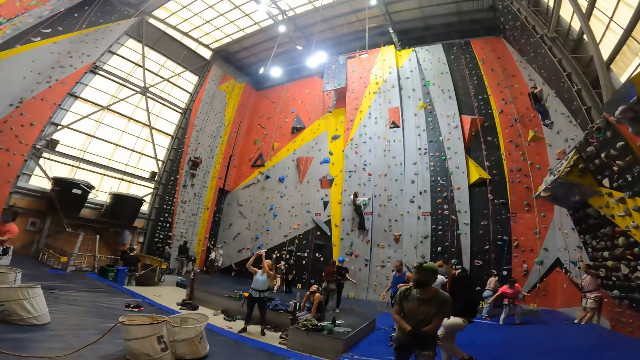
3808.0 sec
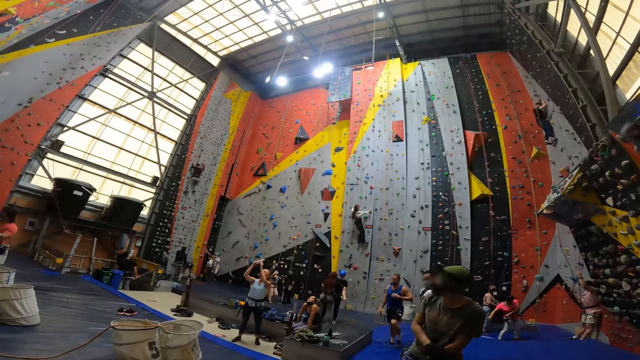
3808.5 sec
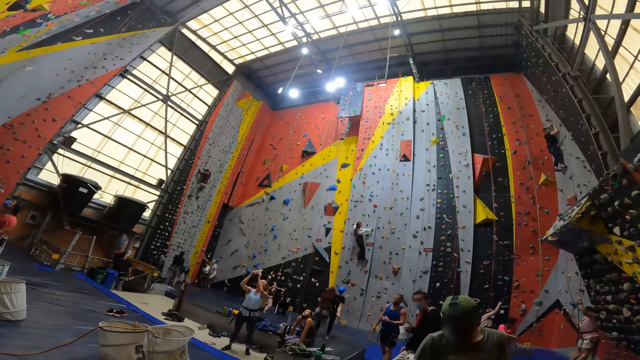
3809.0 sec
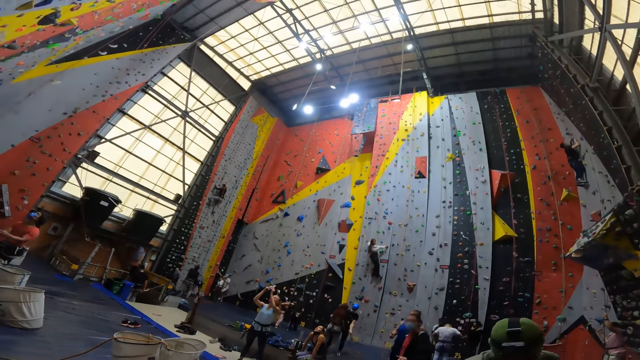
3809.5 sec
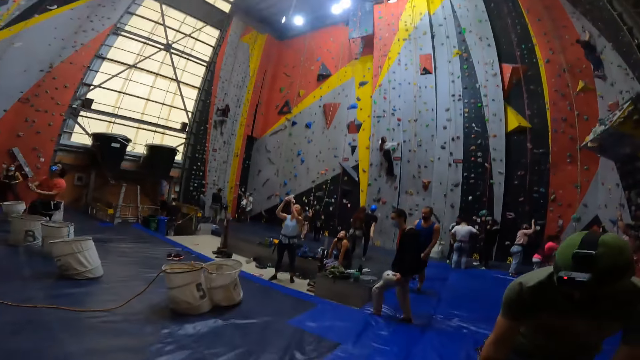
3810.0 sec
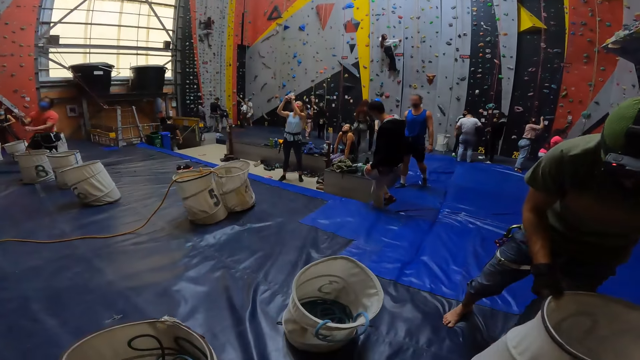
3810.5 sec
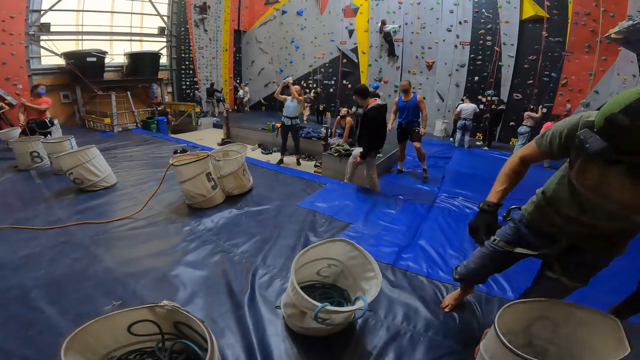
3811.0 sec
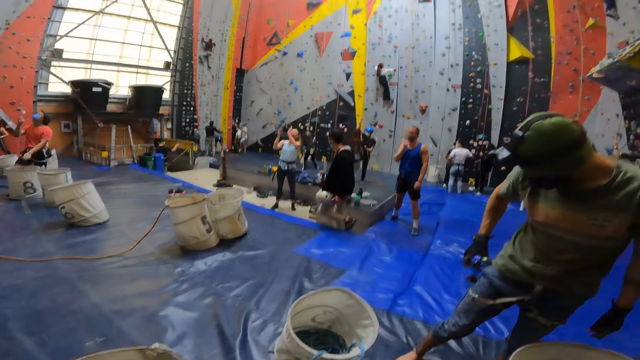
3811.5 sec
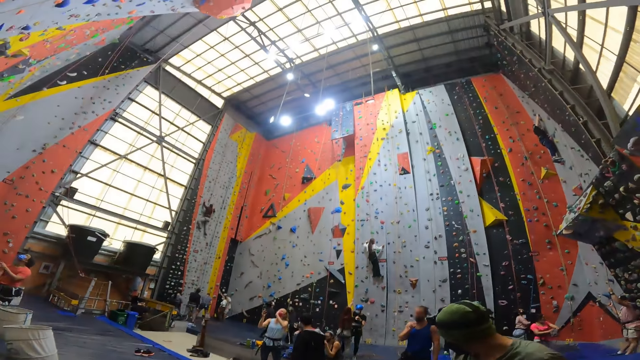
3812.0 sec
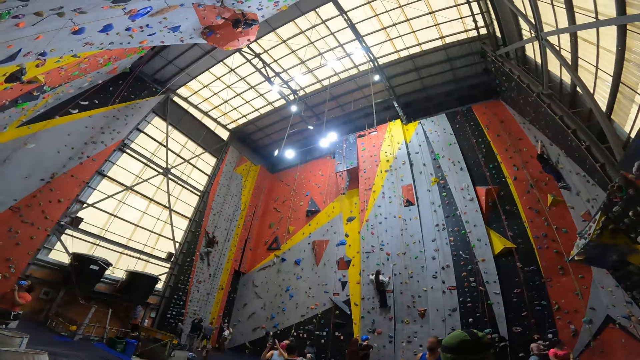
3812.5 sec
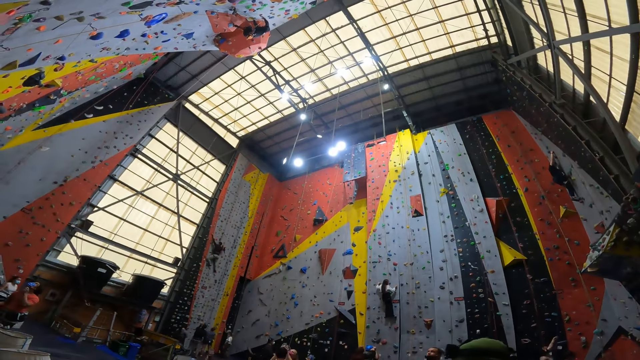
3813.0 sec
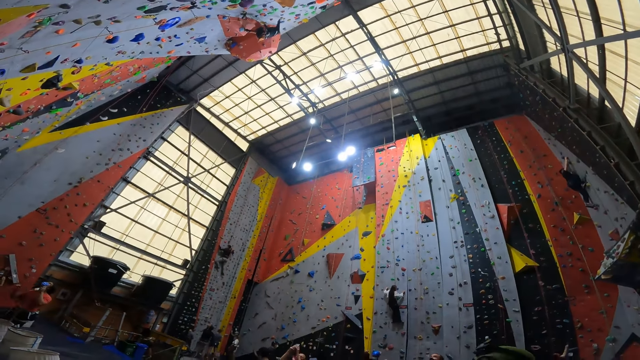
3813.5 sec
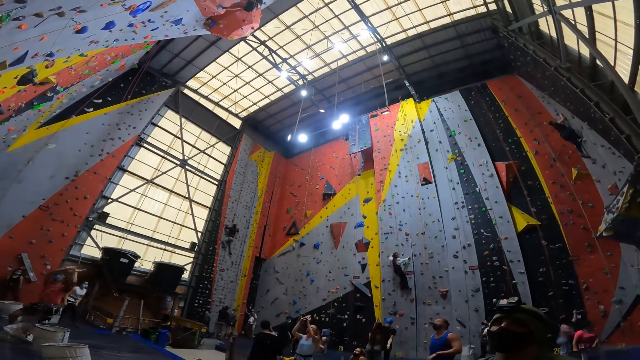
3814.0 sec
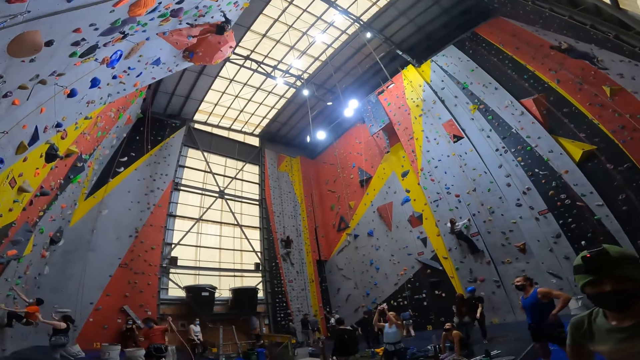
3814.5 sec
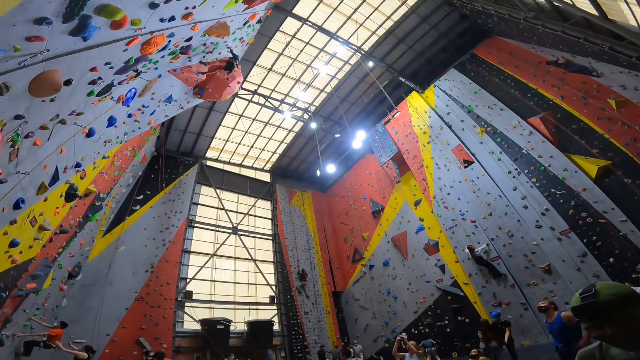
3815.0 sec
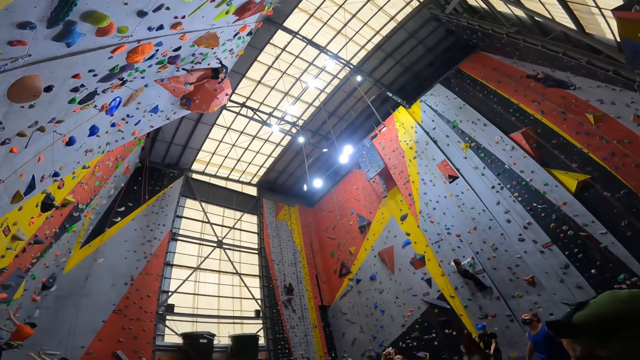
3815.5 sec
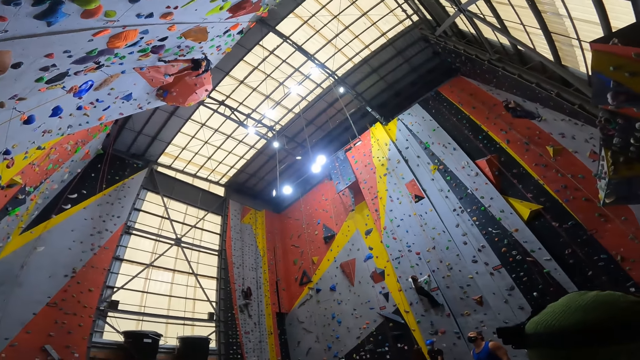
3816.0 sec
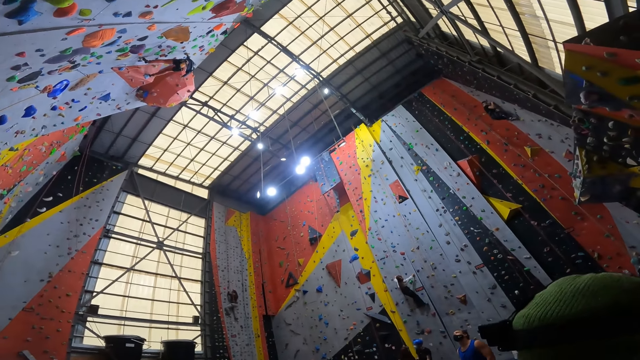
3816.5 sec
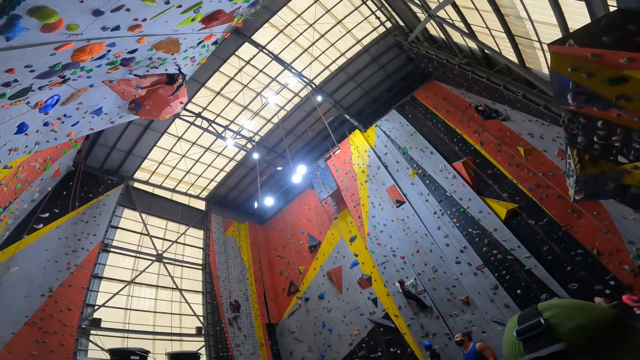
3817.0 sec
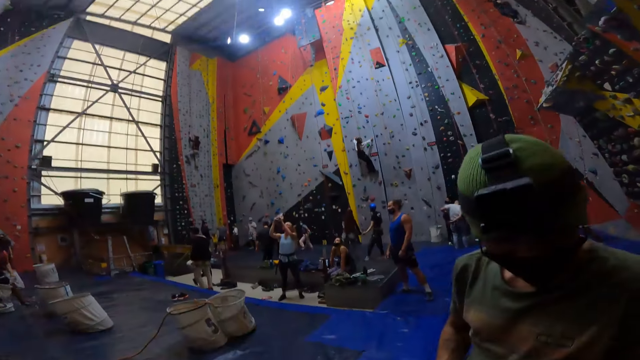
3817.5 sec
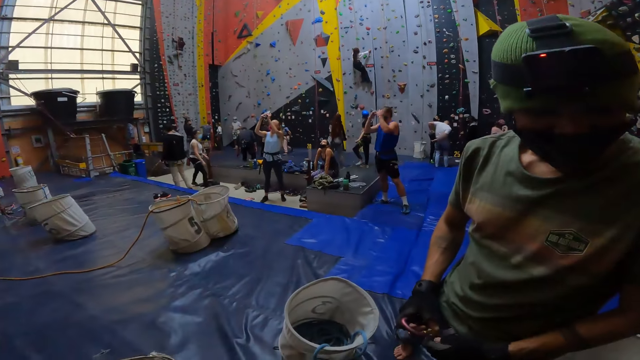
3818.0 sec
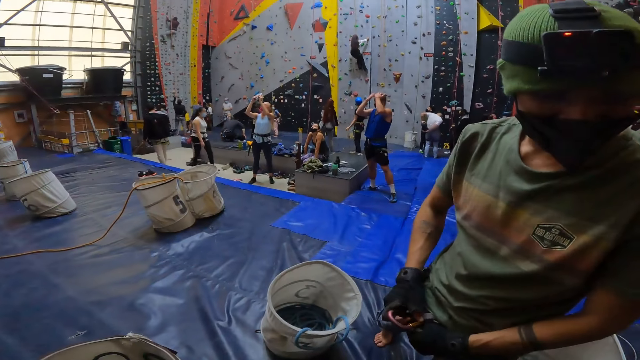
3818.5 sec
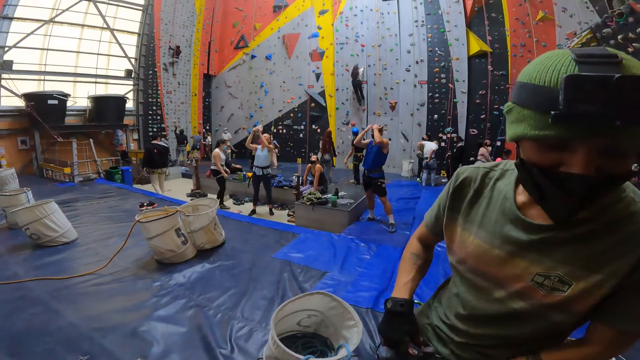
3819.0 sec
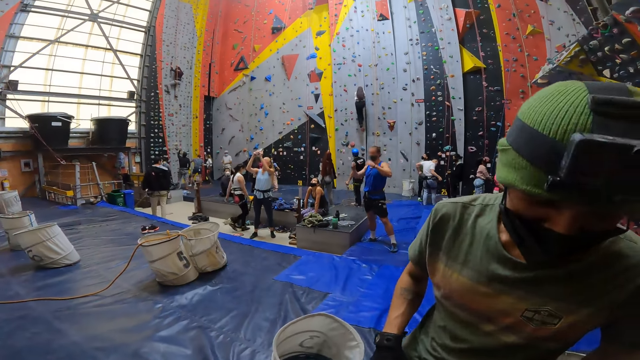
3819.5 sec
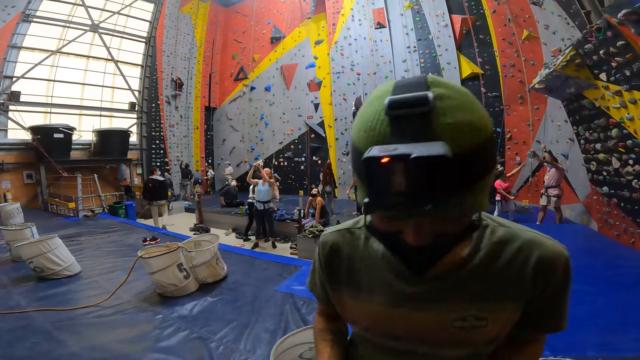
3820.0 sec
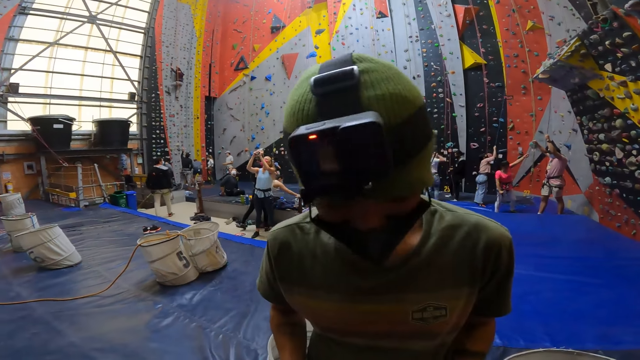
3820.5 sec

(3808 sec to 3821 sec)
A person holds the bucket. The camera wearer looks around. Another person moves the camera on the head. The first person ties the trouser. A third person walks on the wall. A fourth person holds the rope.

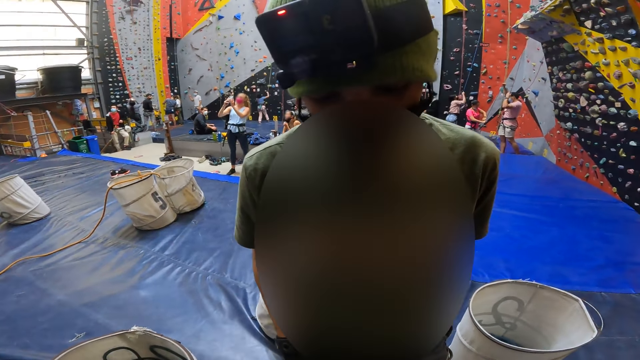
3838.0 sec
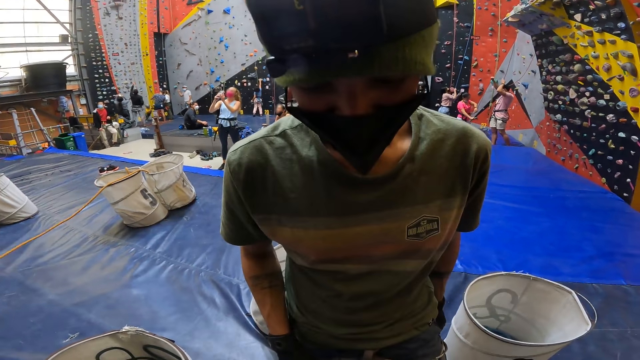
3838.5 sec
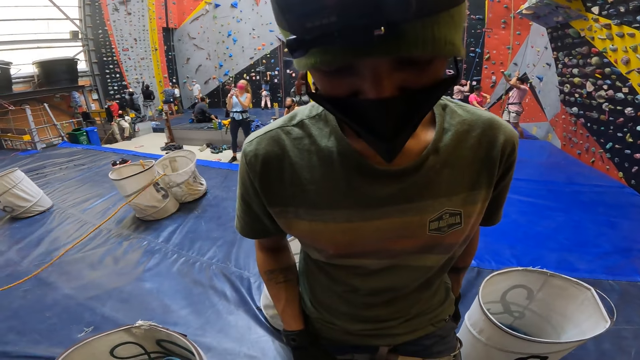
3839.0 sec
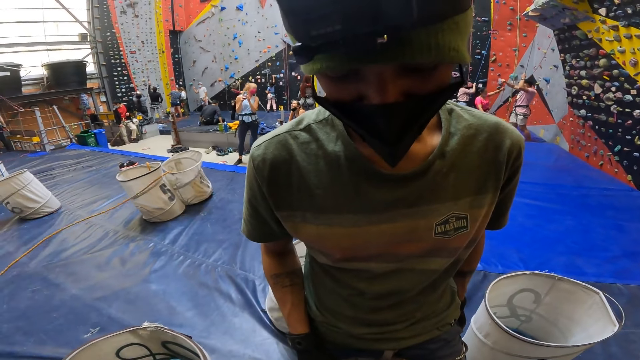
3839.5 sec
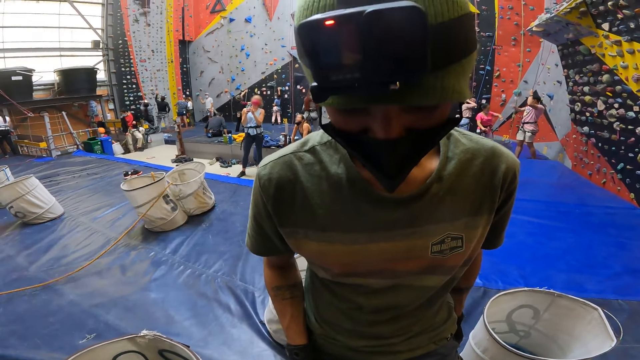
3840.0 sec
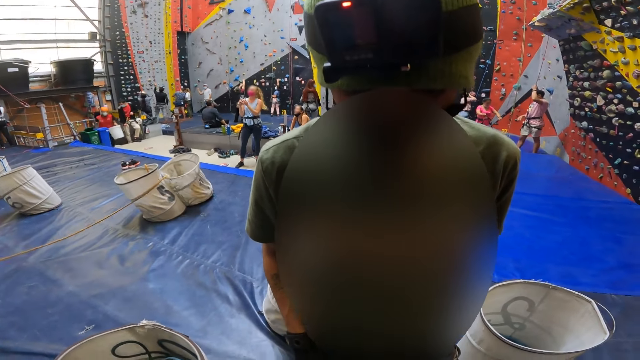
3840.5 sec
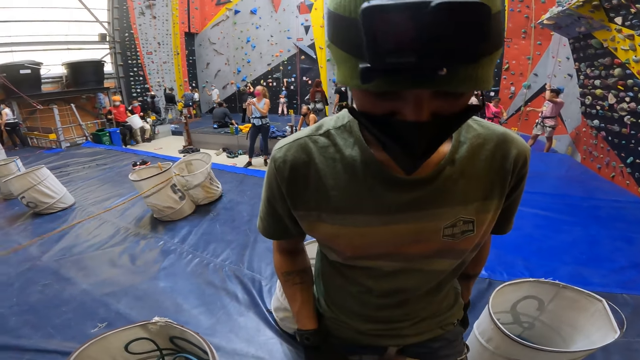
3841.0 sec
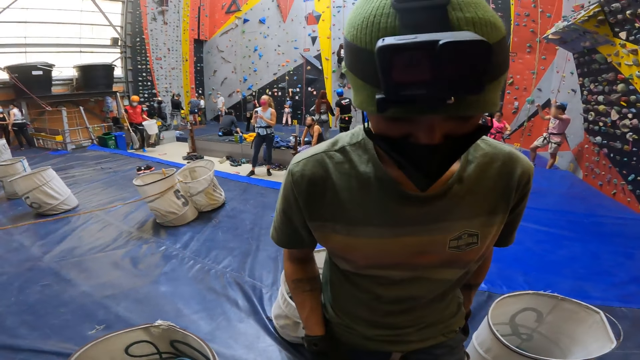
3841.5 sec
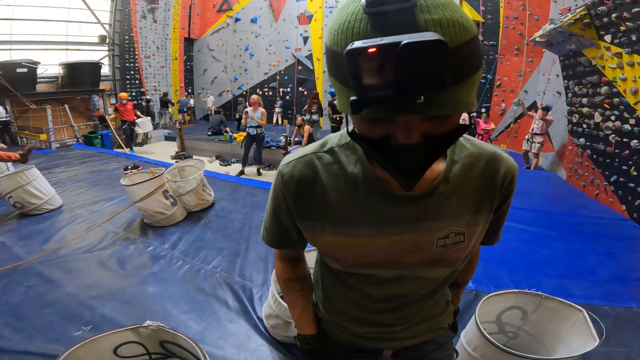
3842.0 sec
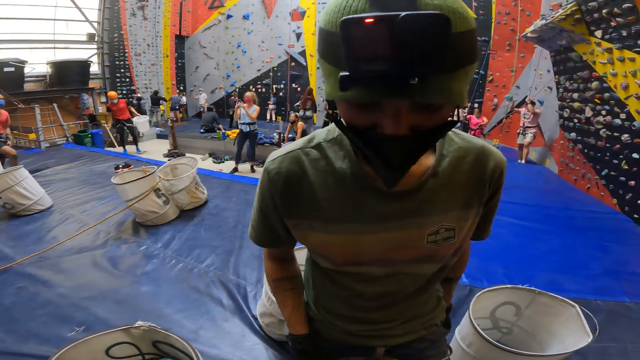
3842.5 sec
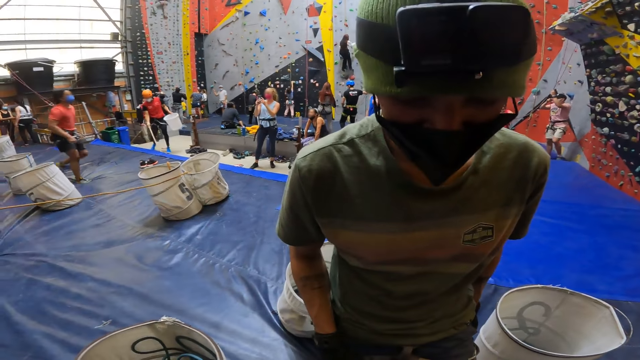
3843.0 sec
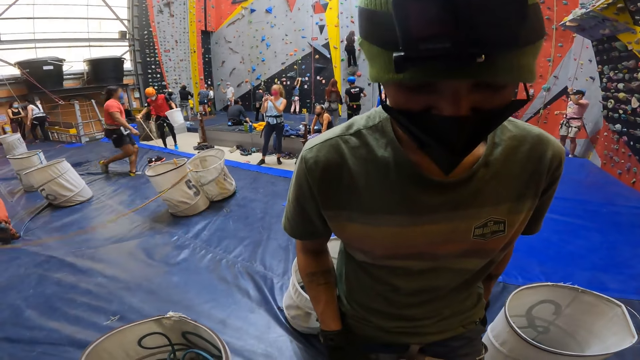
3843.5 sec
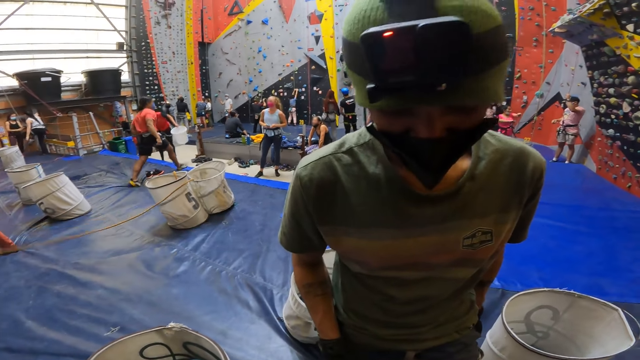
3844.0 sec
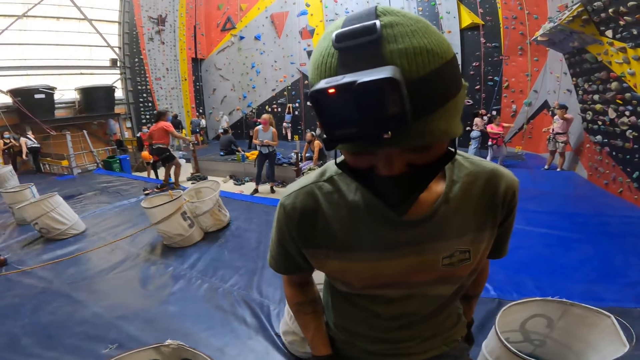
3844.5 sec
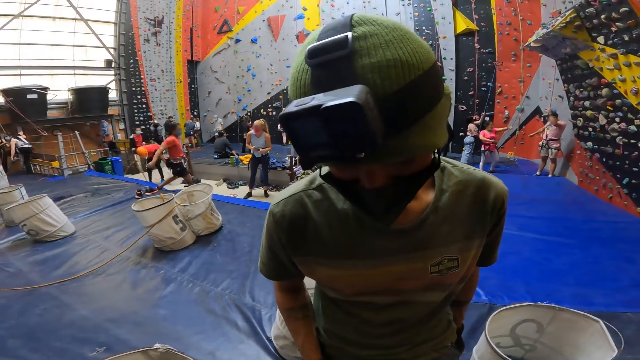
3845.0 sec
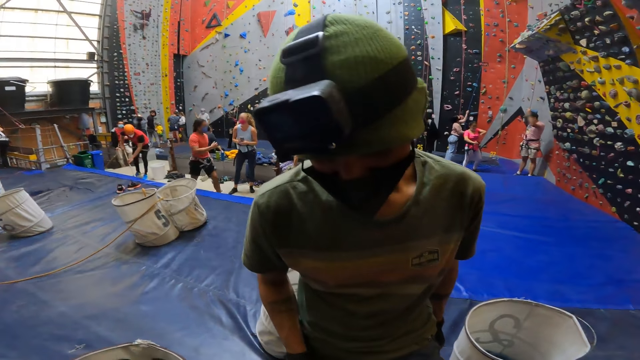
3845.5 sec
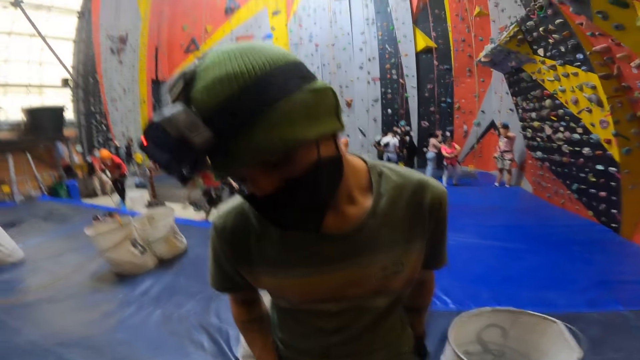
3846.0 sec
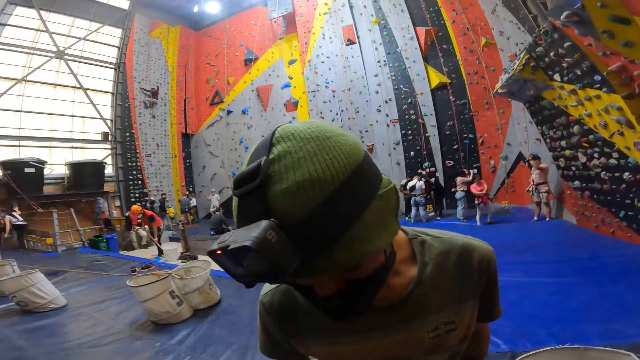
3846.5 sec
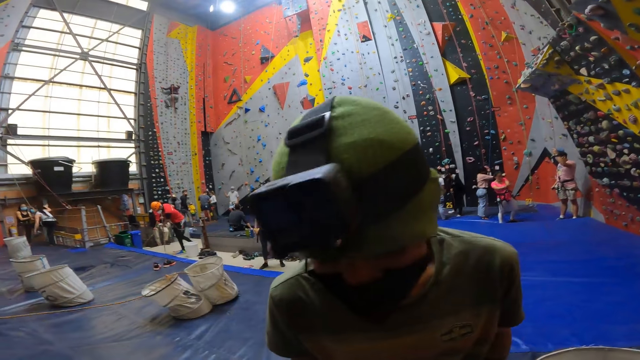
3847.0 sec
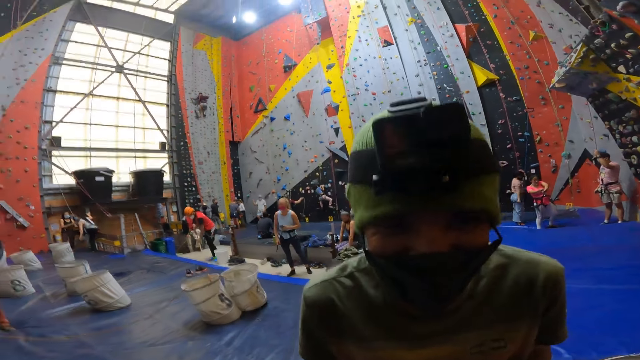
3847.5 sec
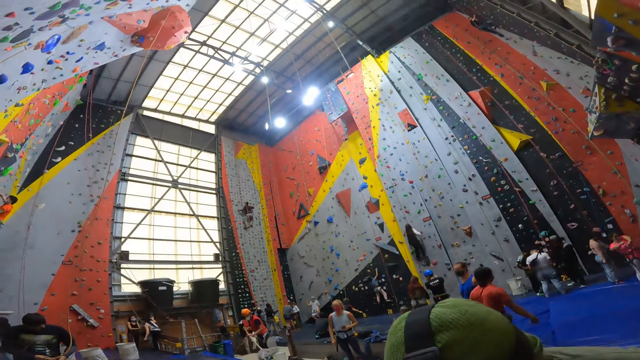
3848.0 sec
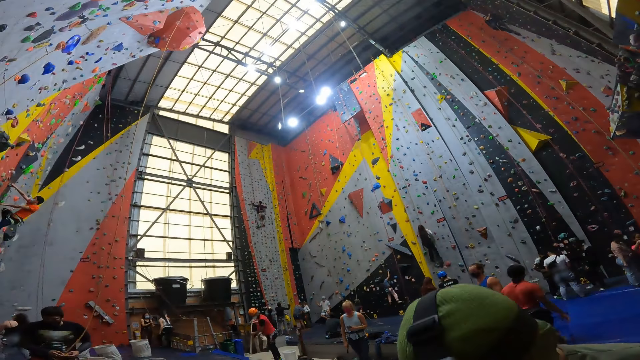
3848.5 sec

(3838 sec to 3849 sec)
A person pulls the rope. Another person pulls the rope on the basket. A third person walks to the rope. A fourth person moves the rope. The third person walks with the mop.
